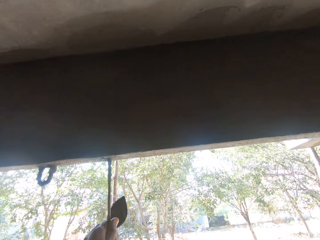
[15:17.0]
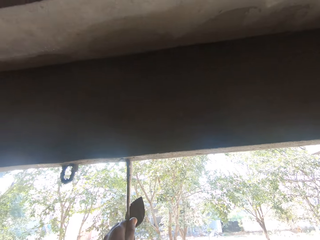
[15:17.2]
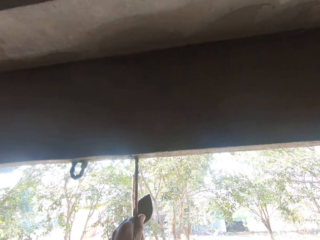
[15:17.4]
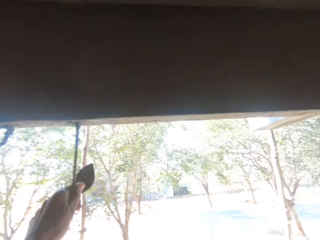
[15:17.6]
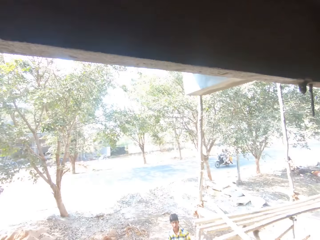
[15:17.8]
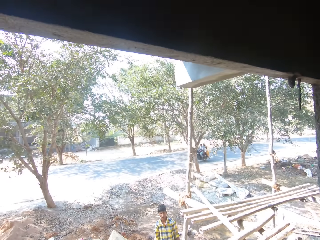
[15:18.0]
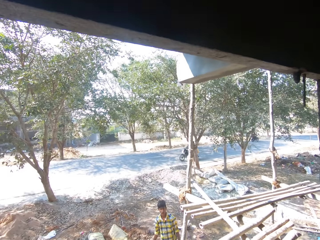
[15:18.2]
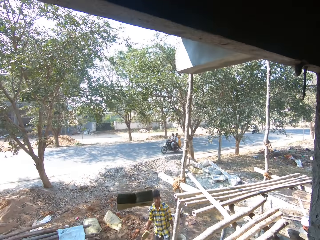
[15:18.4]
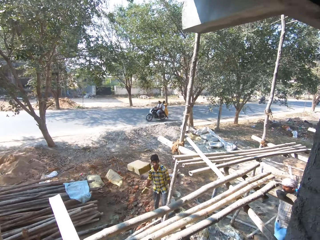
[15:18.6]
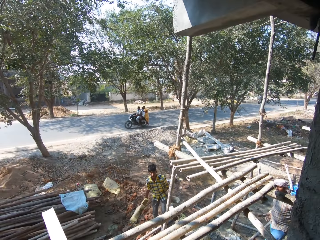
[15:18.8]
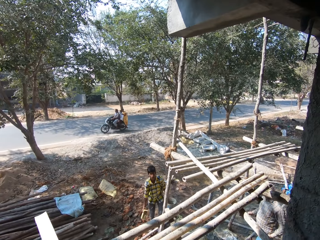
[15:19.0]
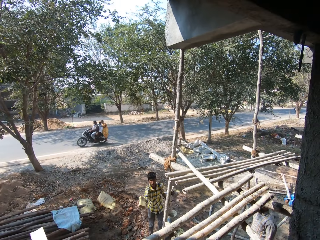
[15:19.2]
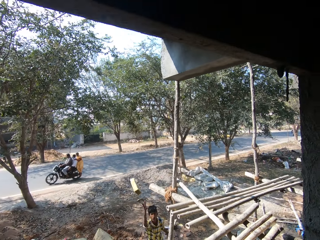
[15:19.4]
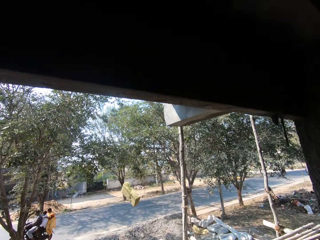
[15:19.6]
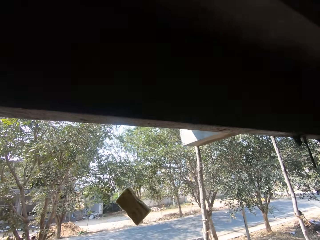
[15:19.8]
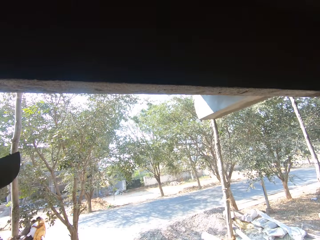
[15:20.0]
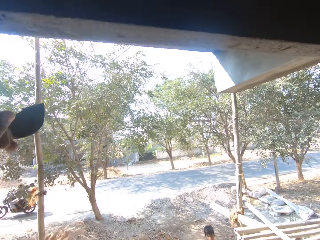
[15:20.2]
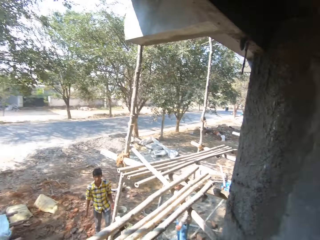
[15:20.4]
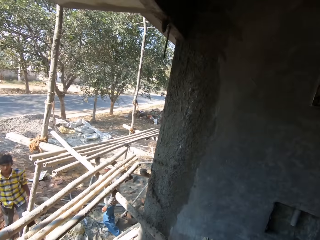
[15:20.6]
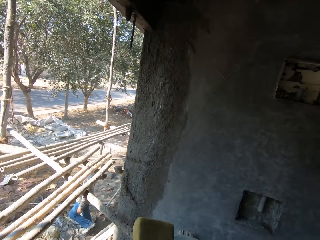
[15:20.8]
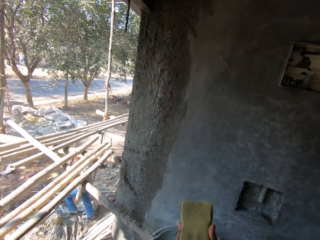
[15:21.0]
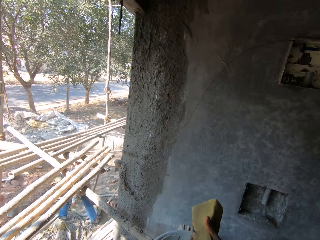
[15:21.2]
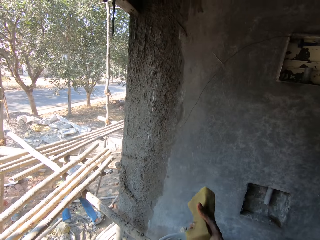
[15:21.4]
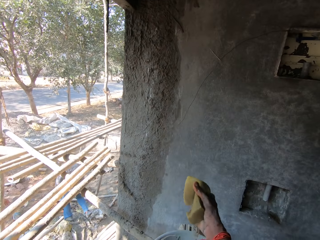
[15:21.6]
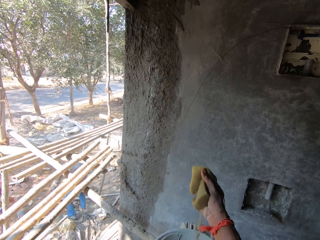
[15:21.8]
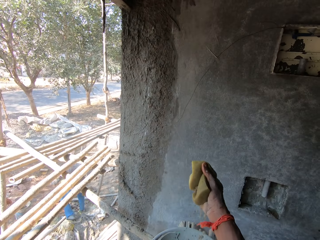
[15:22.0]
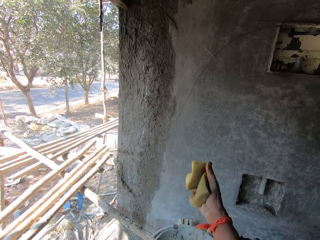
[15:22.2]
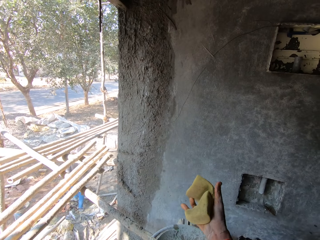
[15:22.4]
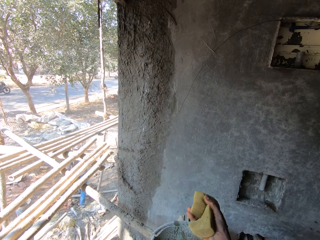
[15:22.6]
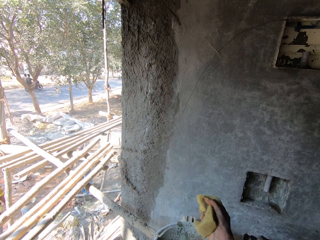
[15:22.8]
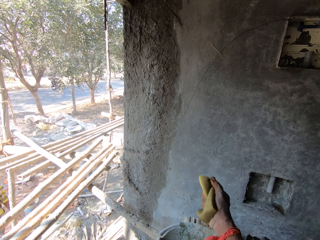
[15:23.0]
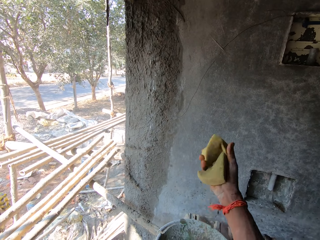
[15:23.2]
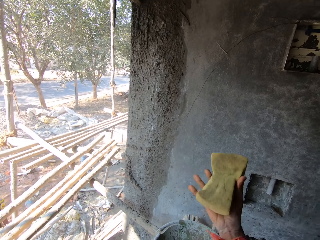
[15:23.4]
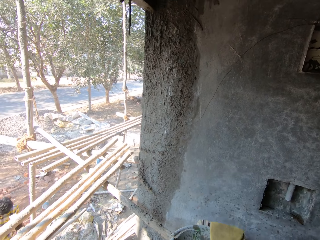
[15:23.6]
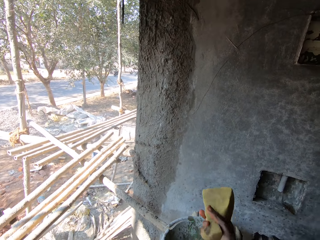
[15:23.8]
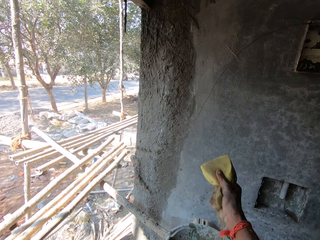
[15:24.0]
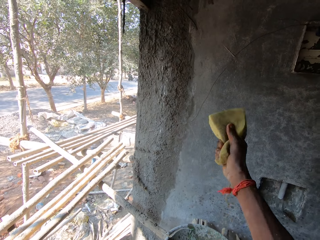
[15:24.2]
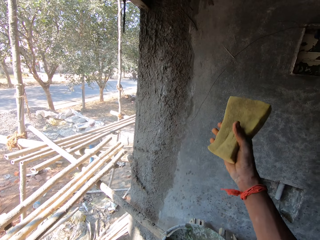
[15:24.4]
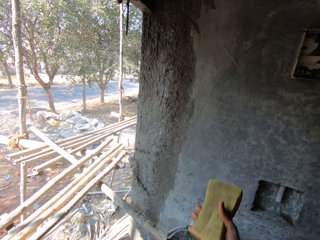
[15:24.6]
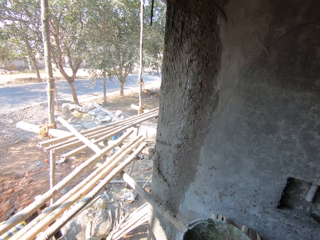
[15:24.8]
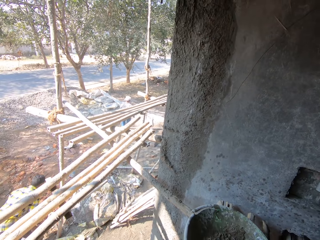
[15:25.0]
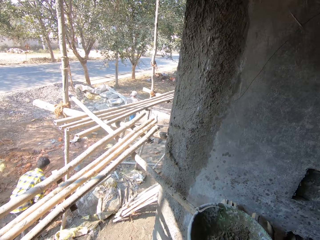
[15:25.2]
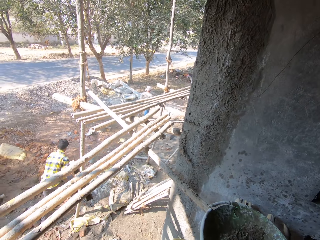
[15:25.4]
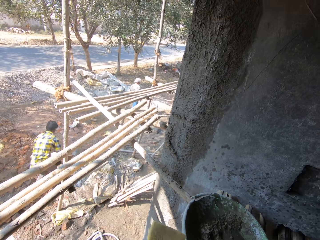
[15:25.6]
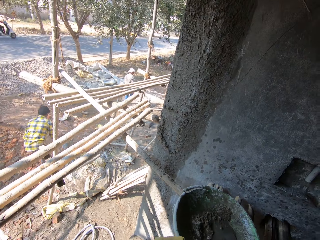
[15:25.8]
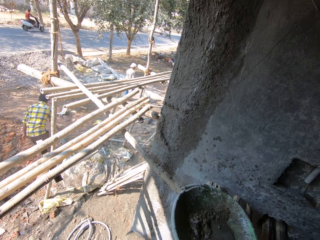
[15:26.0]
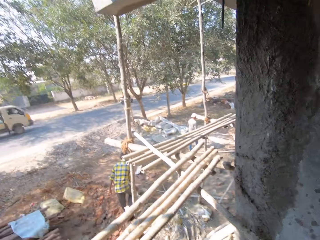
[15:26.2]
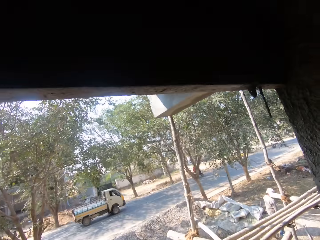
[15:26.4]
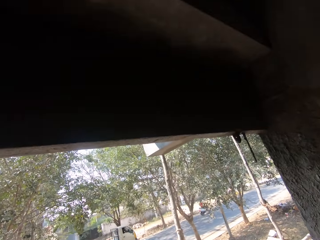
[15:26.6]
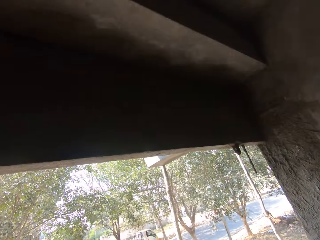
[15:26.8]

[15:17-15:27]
The camera wearer throws the foam to the man with his right hand. The man throws the foam to the camera wearer with his right hand. The camera wearer squeezes out water from the foam into a pan with his right hand.

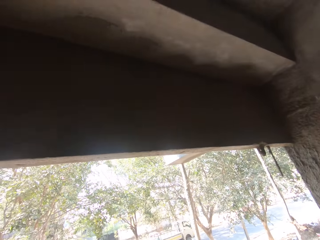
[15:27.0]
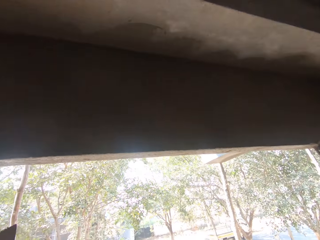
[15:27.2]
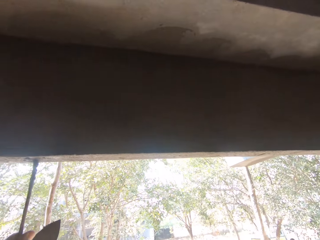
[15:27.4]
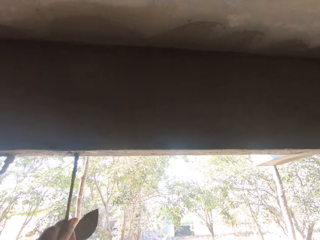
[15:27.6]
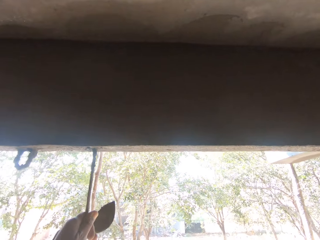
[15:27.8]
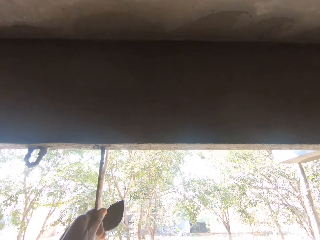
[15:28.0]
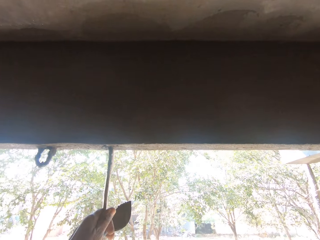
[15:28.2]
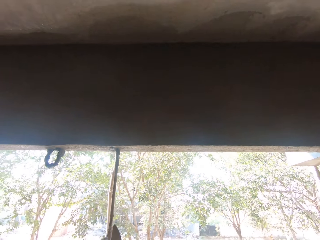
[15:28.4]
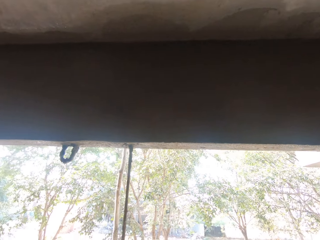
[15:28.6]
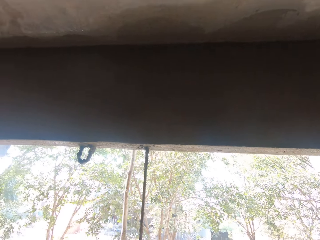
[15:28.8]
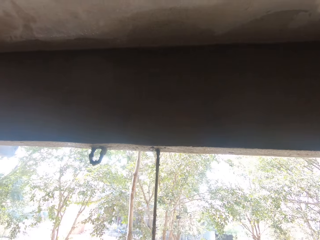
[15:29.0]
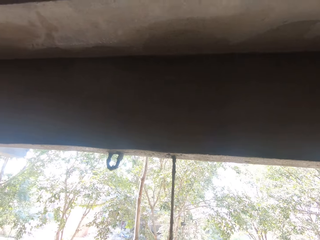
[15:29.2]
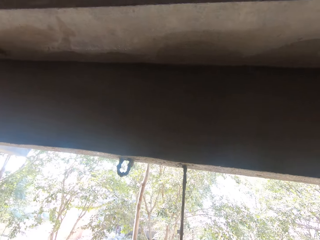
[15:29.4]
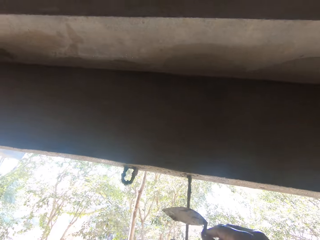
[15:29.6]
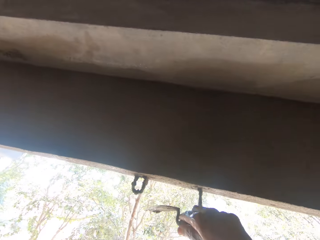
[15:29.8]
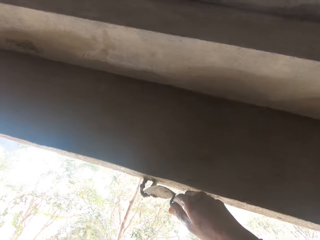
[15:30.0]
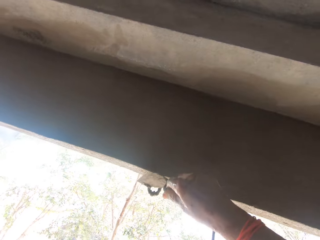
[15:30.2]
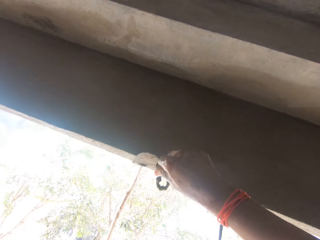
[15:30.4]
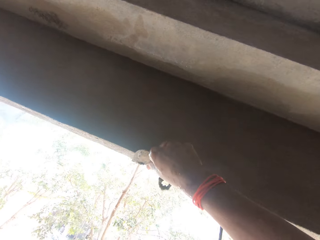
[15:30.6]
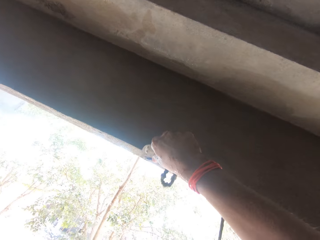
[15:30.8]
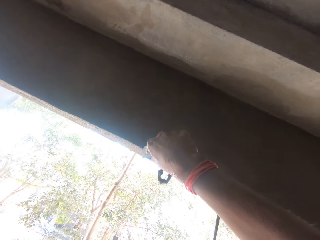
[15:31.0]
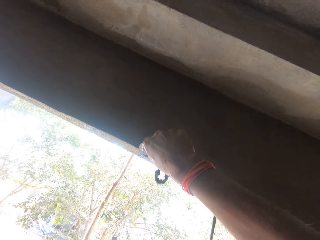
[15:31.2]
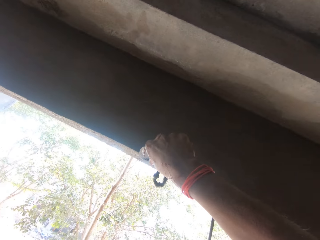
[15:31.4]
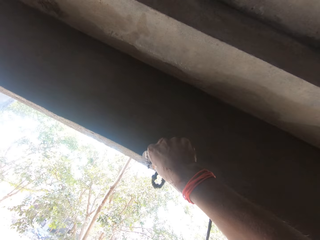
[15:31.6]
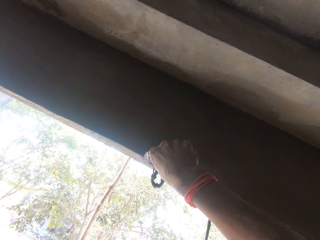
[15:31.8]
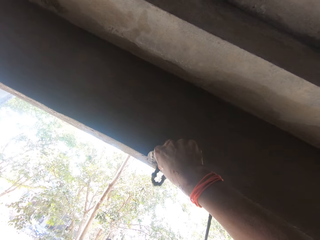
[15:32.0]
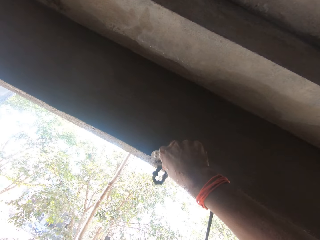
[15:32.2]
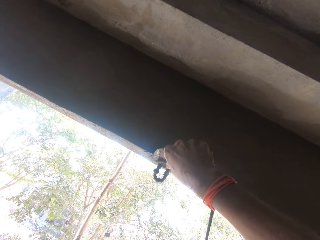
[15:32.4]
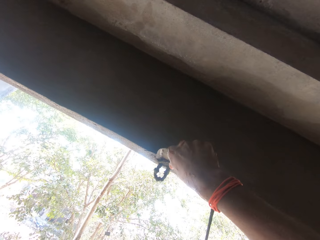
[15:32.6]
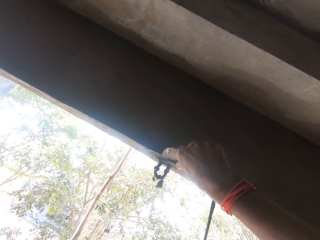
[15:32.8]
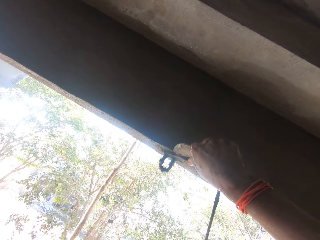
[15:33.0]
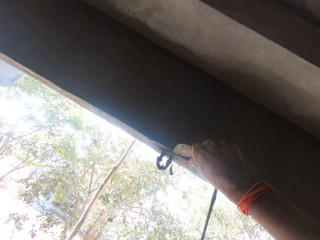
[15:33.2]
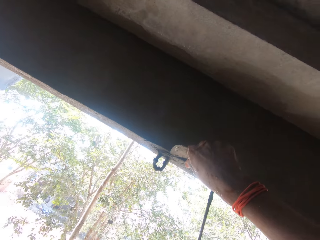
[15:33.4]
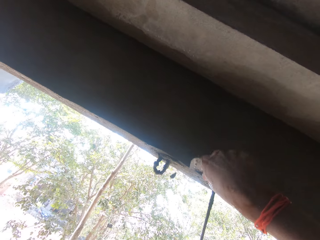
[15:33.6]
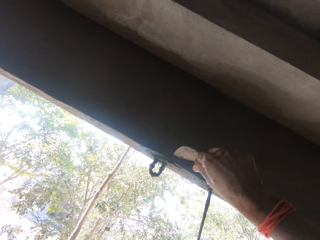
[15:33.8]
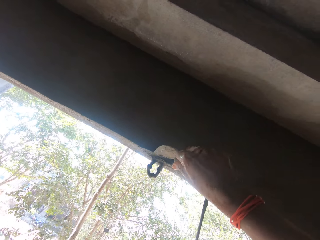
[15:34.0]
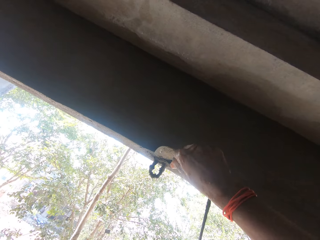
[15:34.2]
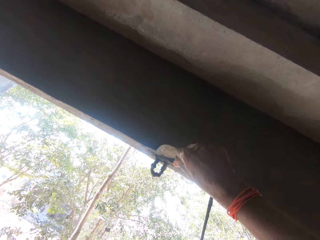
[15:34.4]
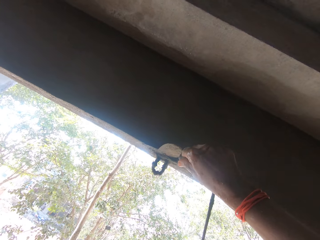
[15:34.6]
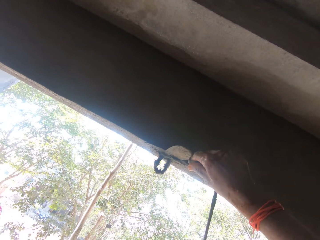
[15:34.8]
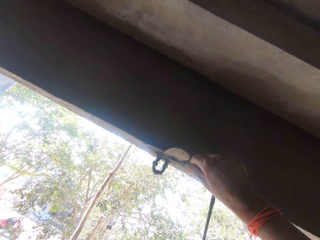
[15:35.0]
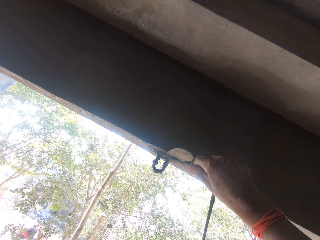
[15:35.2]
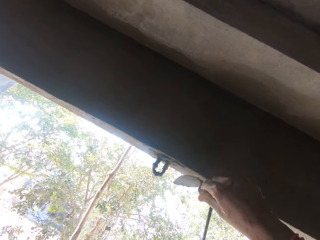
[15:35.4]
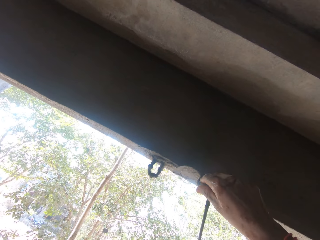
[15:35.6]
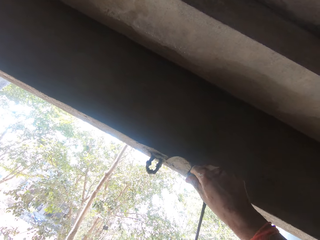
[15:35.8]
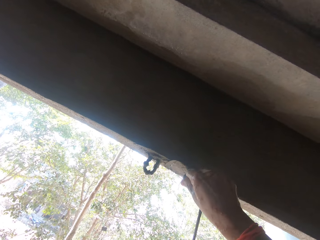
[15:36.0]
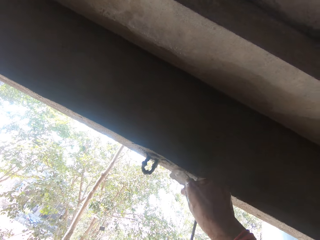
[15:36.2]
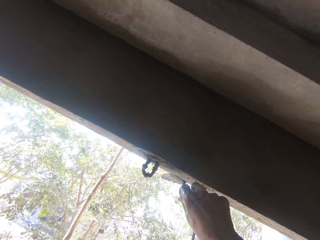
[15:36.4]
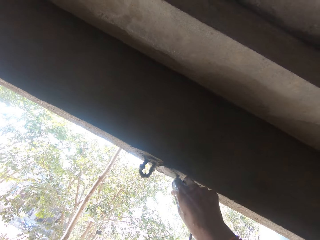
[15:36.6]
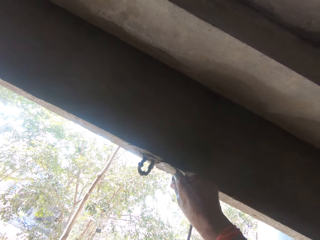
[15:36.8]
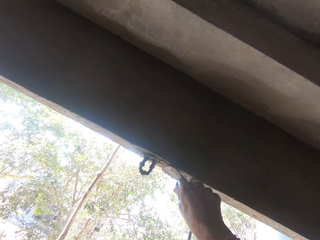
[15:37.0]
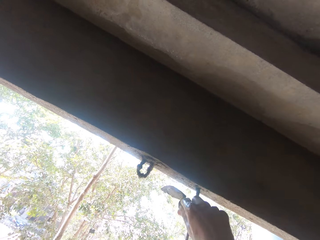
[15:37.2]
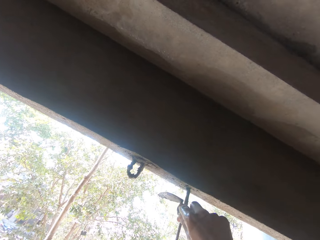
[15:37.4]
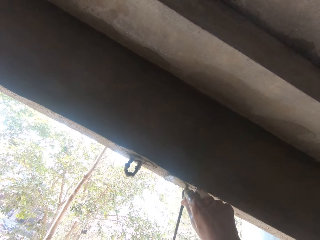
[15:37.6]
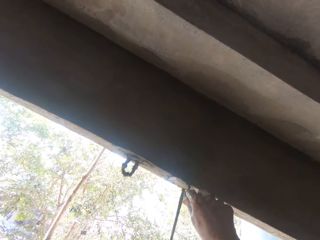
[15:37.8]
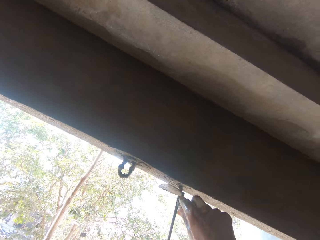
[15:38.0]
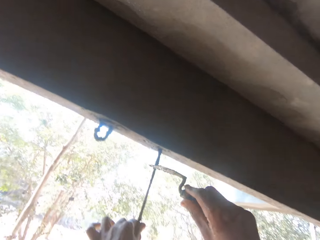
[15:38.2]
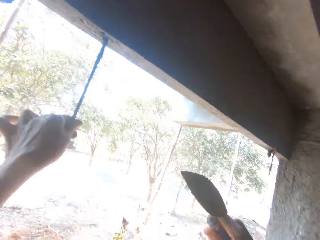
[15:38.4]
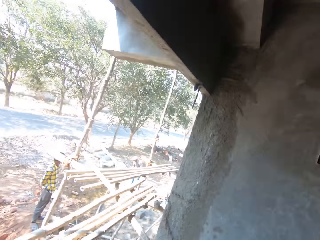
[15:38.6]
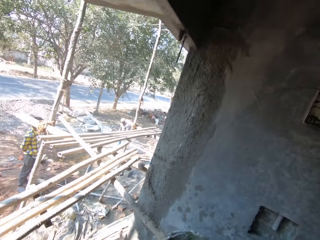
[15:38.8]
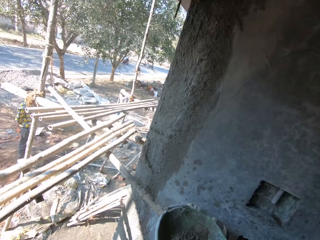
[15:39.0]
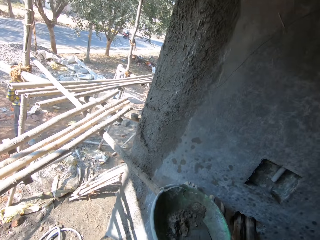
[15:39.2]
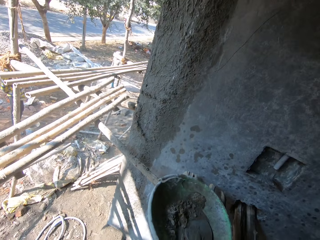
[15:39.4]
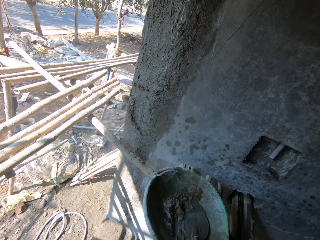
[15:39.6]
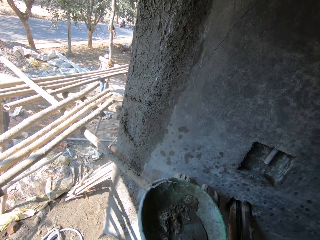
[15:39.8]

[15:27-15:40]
The camera wearer looks up. He withdraws his left hand. He holds a trowel with his right hand. He scrapes cement from the wall with the trowel in his right hand. He smears the cement on the wall. He smoothens the wall with the trowel in his right hand. He withdraws his right hand.
